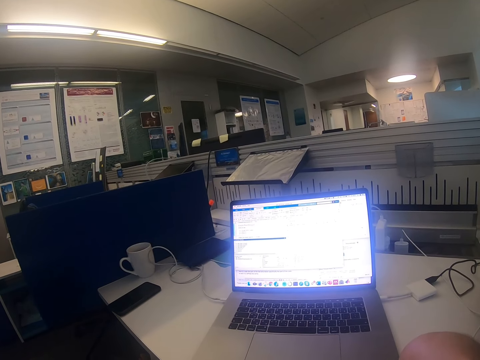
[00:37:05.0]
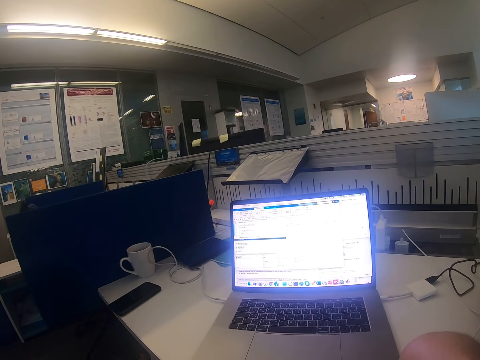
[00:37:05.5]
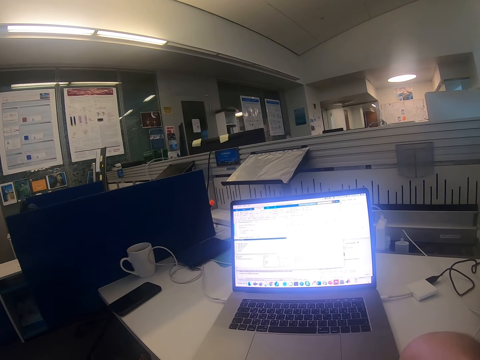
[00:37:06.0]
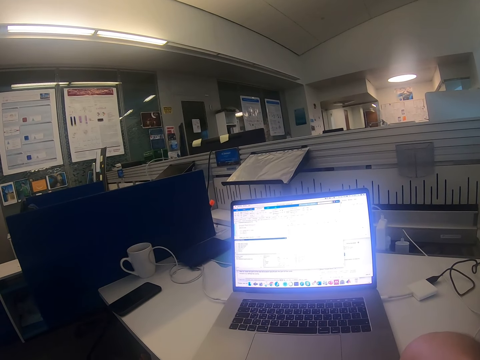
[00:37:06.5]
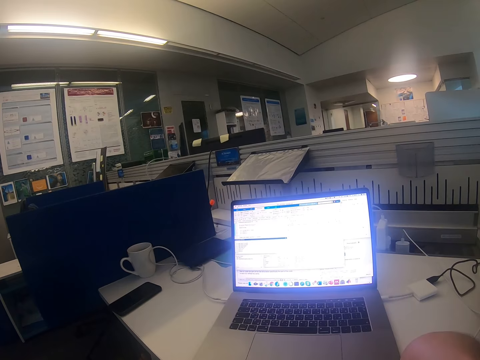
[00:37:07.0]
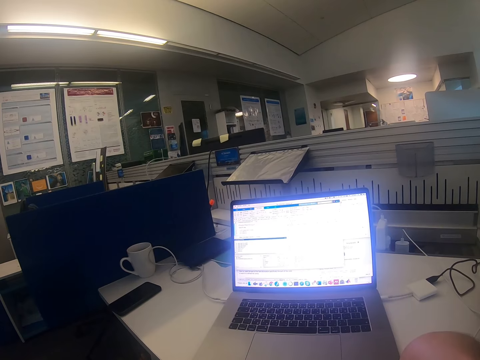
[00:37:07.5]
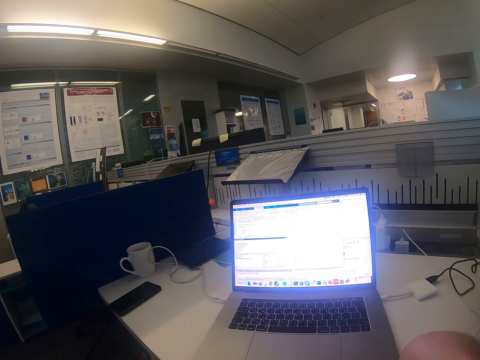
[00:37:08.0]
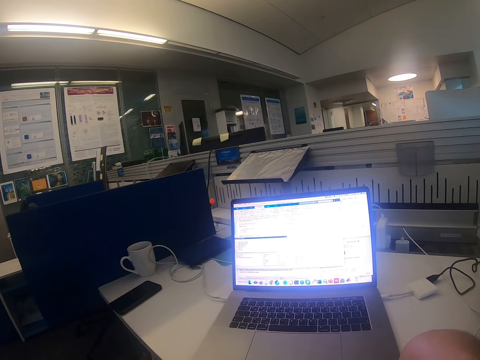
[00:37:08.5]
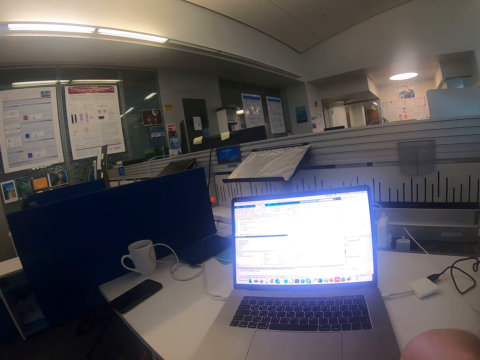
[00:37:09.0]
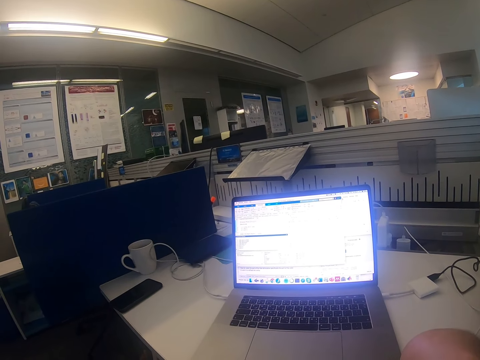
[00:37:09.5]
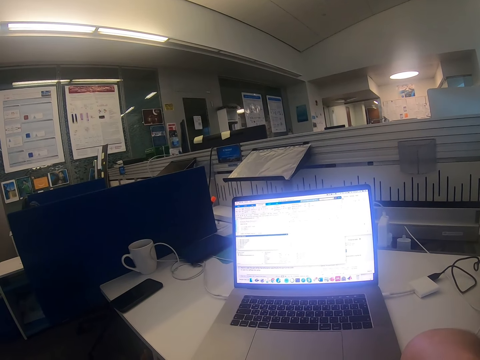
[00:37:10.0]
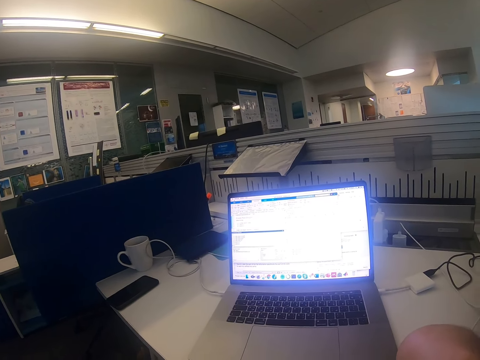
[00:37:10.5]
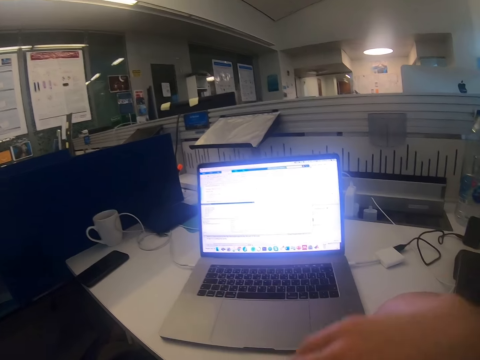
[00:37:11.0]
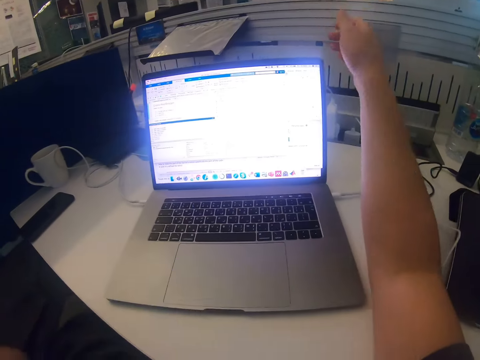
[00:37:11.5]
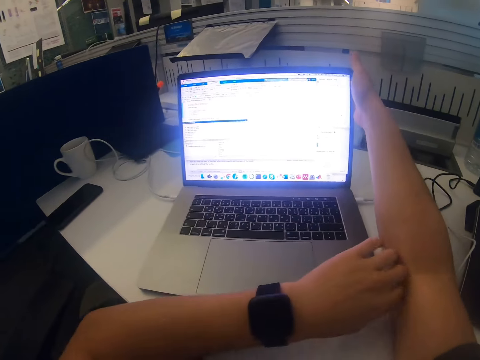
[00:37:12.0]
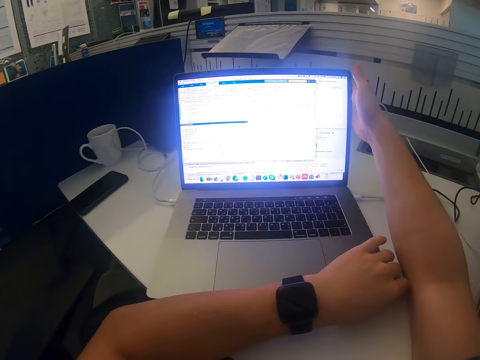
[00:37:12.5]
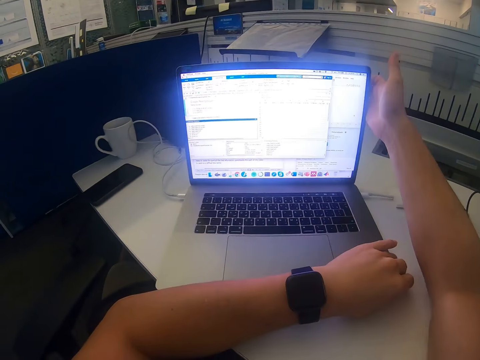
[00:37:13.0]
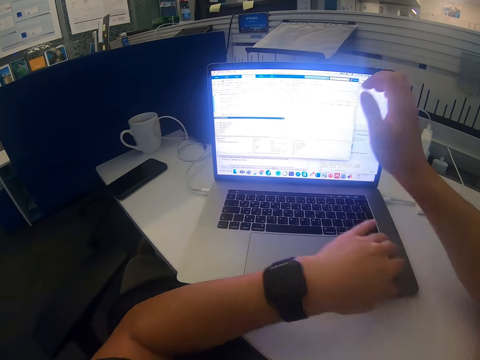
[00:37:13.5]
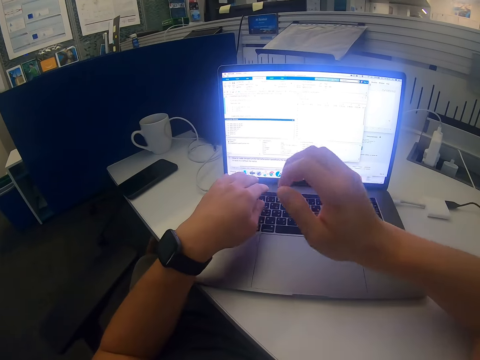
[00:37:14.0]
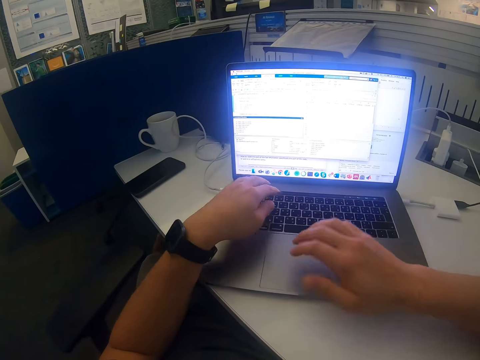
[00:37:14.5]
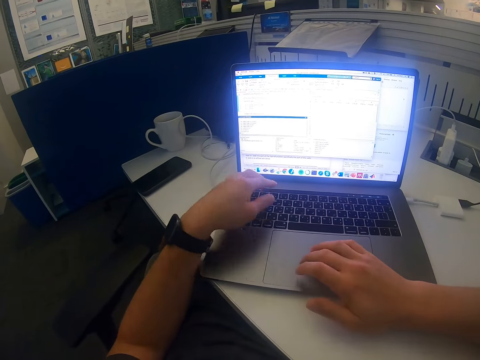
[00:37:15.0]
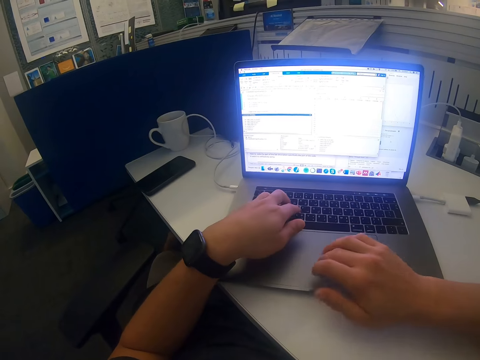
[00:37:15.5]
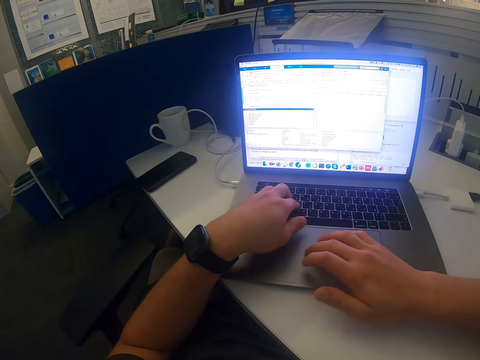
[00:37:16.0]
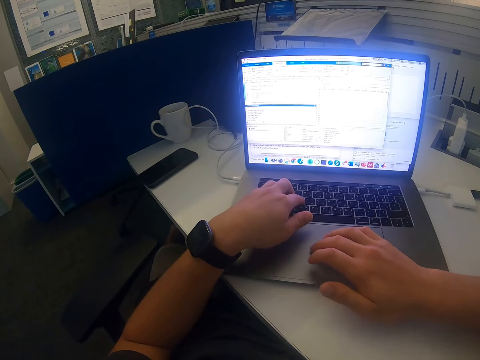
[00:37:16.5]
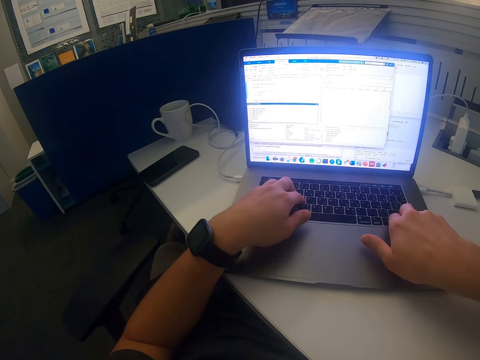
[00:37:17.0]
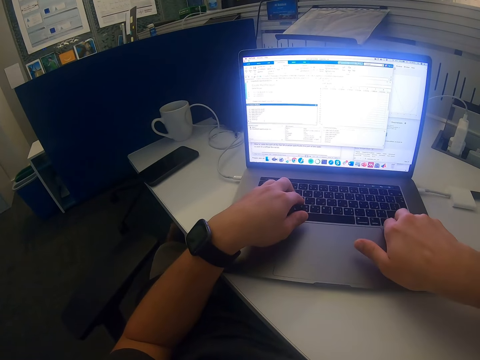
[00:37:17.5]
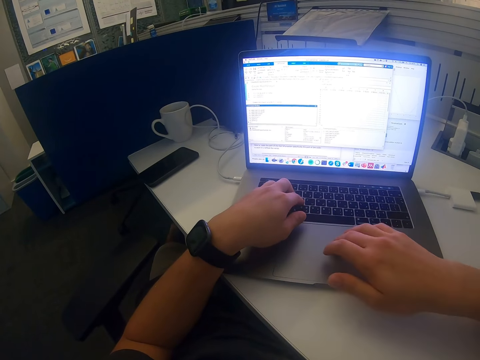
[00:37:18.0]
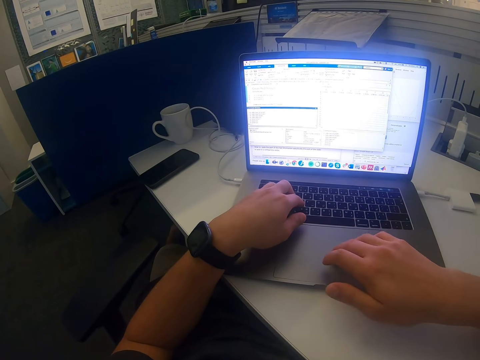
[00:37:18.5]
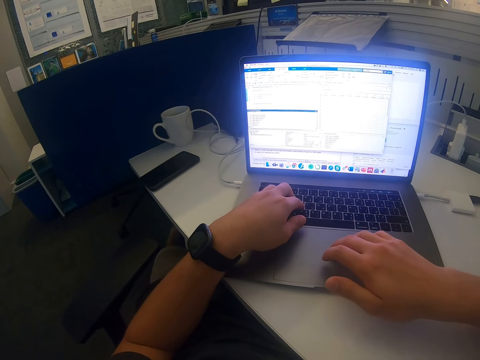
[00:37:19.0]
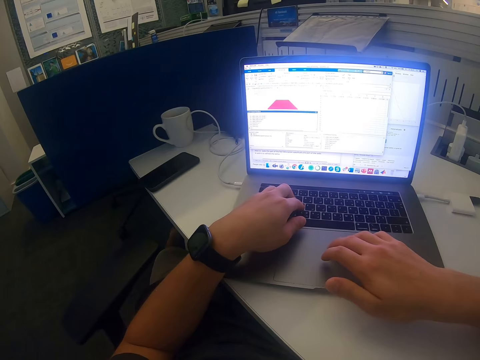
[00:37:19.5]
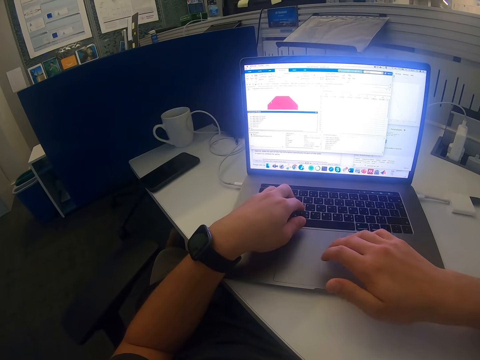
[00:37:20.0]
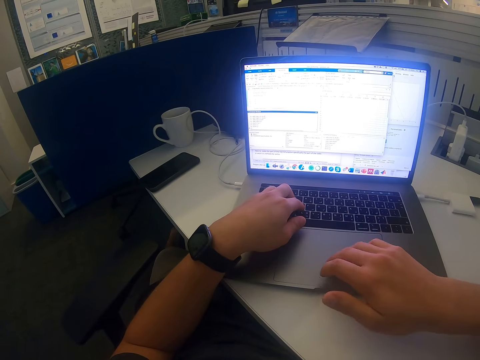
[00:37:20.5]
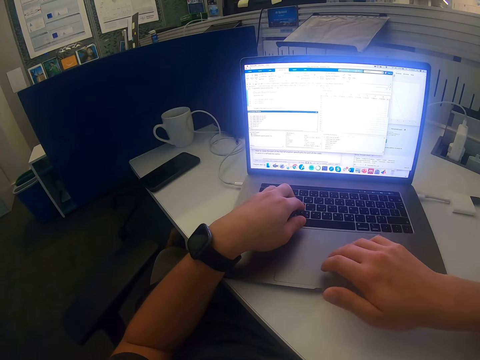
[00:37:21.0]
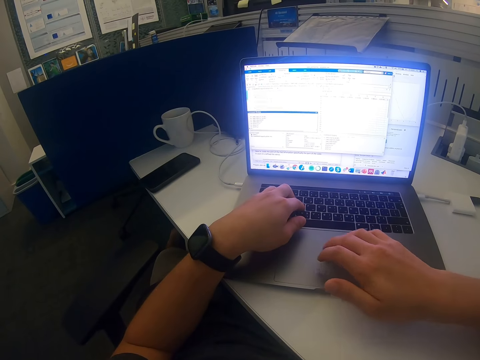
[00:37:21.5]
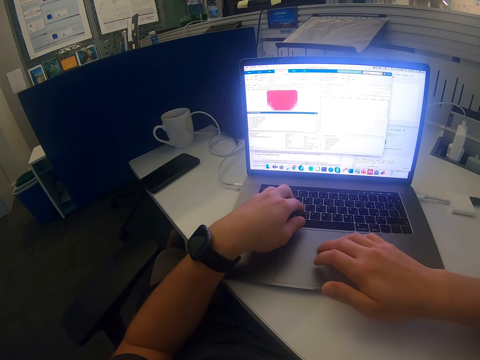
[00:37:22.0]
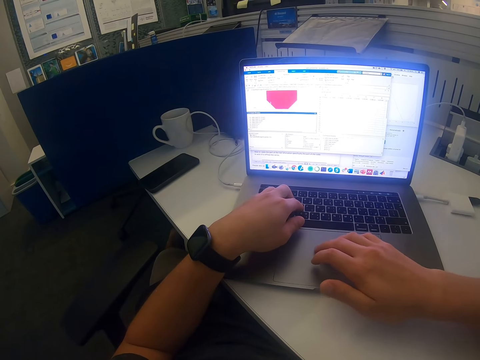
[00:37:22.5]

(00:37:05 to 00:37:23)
The camera wearer swings the right hand. They swing the left hand. They hold the laptop with both hands. They move the laptop with both hands. They swing both hands. They touch the touchpad with the right hand. They use the laptop. They press the keyboard with the right hand. They touch the touchpad with the right hand.

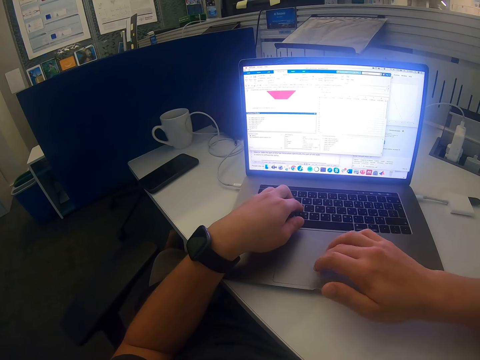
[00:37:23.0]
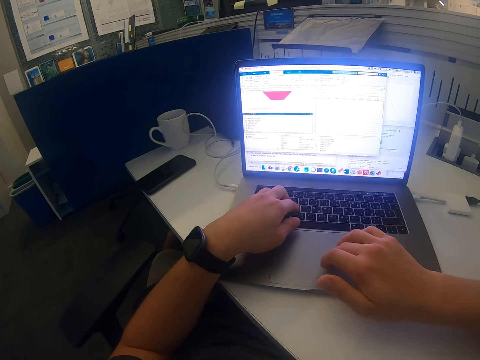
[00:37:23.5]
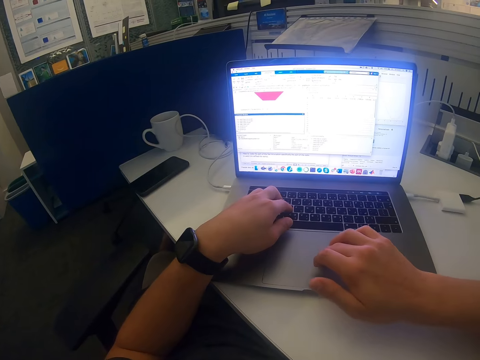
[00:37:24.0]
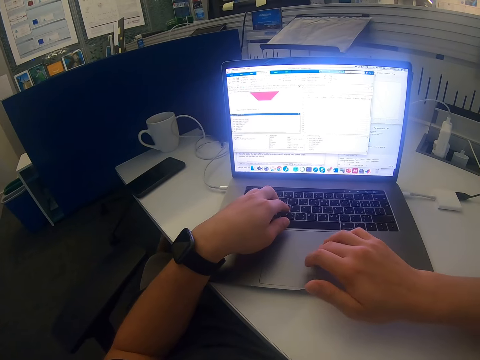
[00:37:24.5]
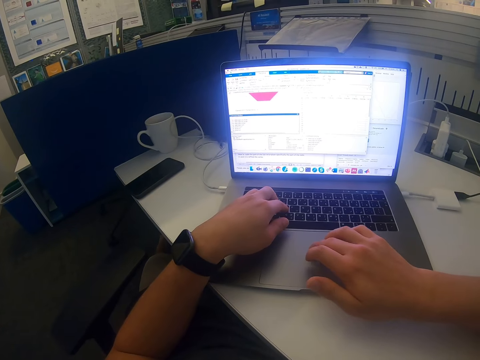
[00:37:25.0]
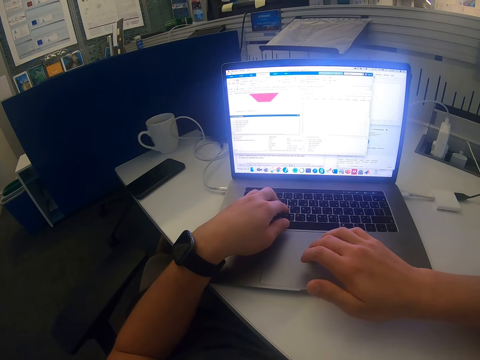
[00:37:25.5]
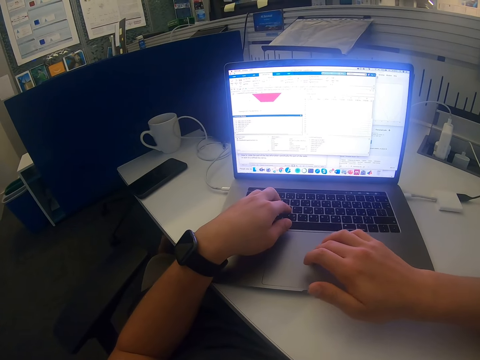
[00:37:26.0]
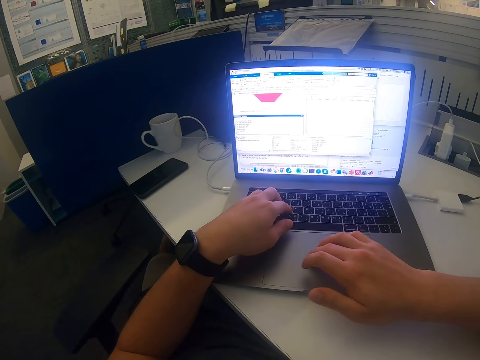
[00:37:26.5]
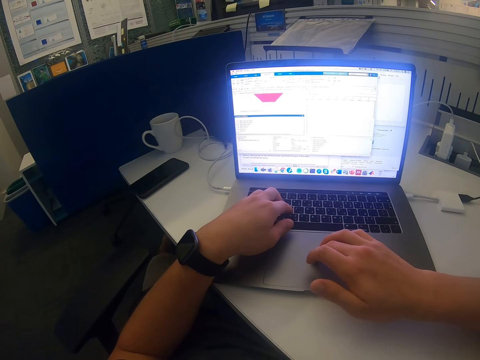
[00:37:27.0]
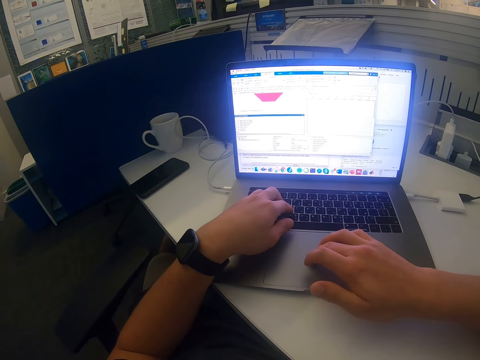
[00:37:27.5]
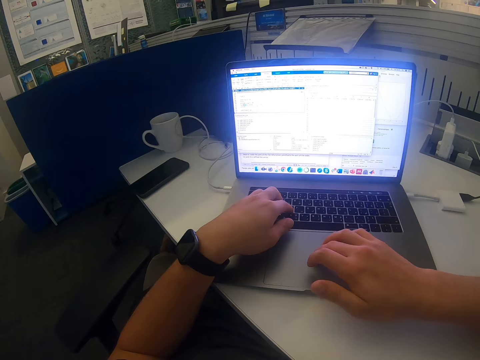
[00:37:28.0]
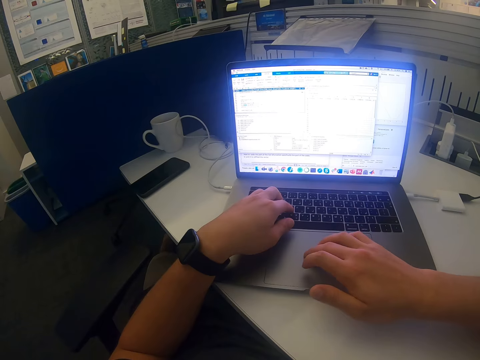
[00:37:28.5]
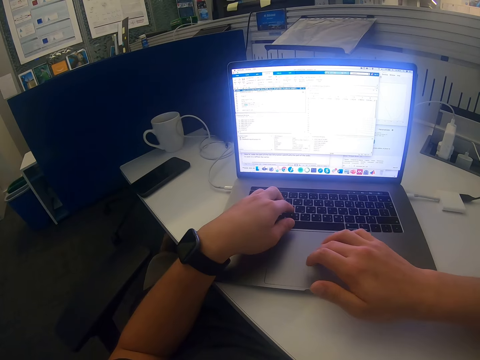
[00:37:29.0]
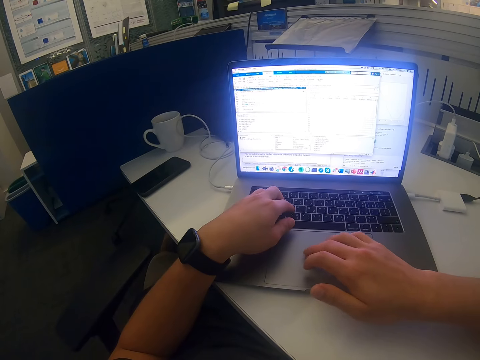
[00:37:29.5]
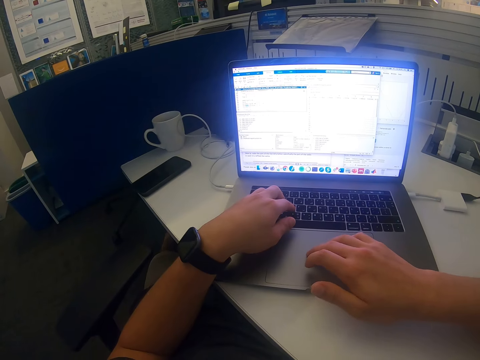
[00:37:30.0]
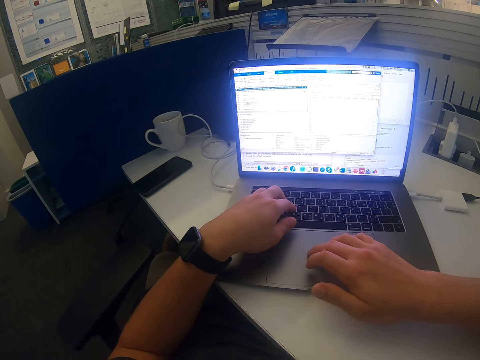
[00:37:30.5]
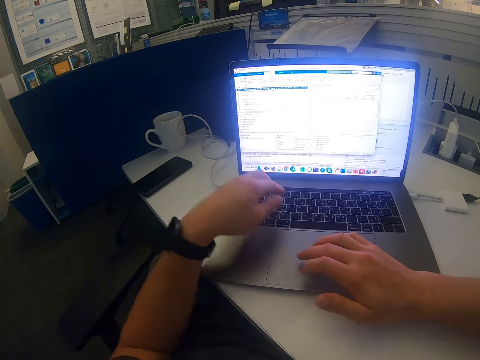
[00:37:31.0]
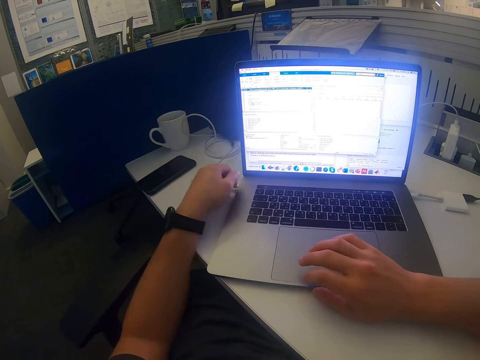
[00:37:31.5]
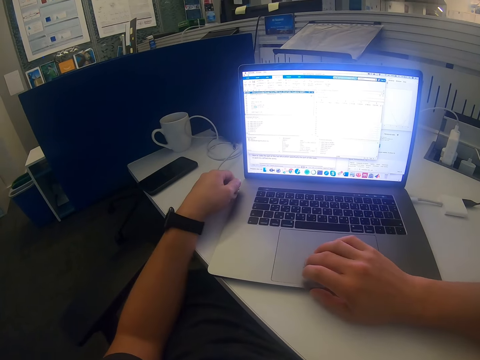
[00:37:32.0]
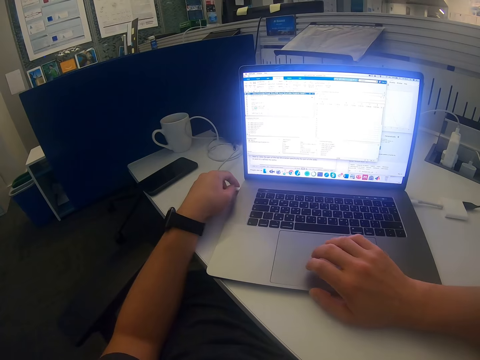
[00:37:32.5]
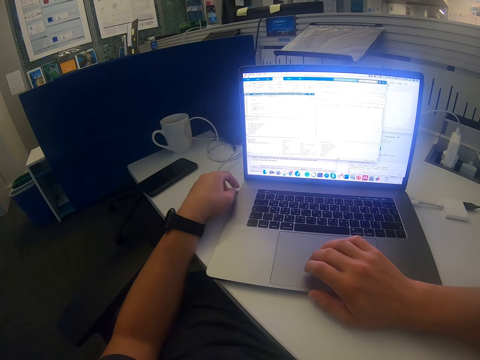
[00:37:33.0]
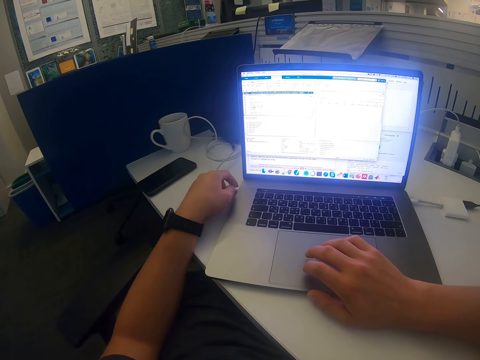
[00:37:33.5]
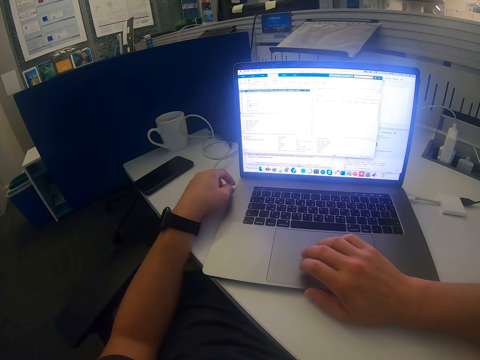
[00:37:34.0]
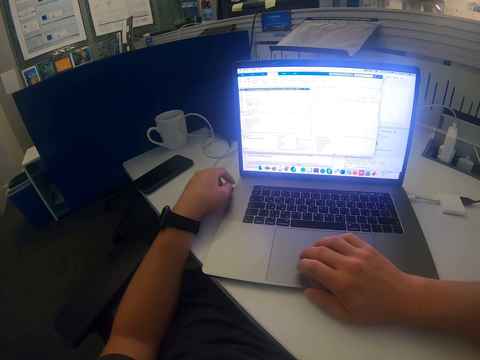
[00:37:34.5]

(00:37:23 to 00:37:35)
The camera wearer swings the left hand. They lean the left hand on the desk. They remove the left hand from the laptop. They use the laptop.
